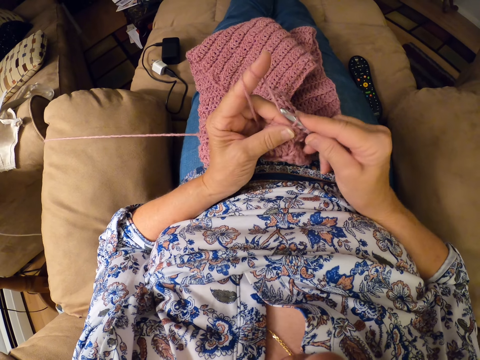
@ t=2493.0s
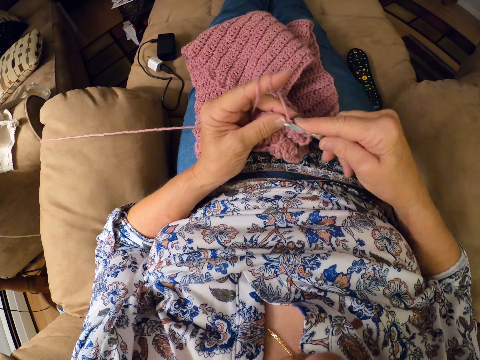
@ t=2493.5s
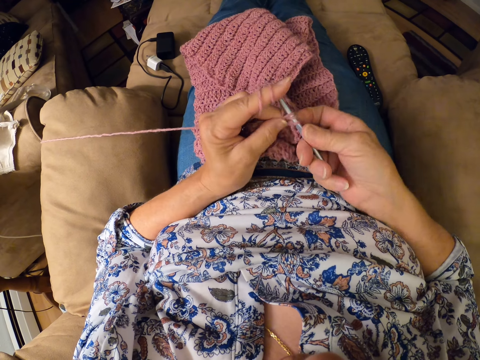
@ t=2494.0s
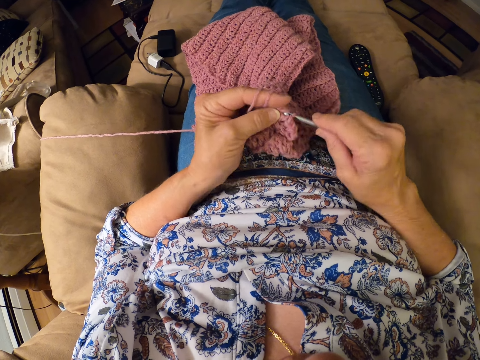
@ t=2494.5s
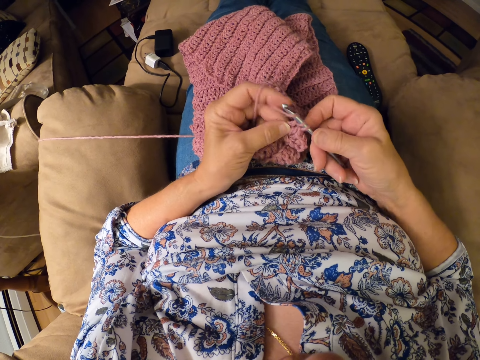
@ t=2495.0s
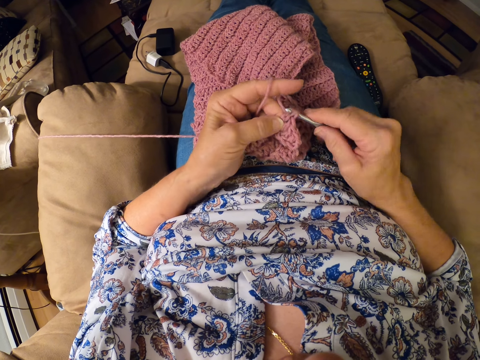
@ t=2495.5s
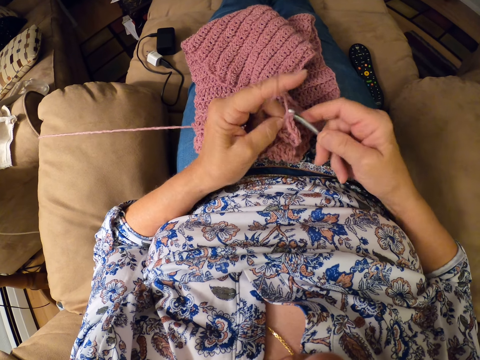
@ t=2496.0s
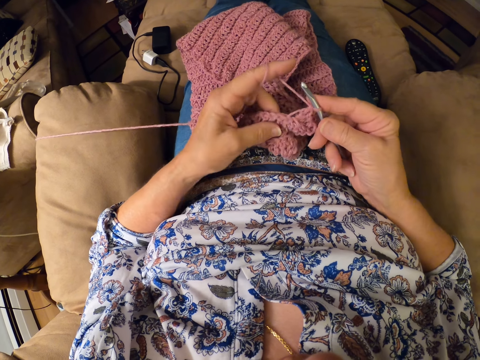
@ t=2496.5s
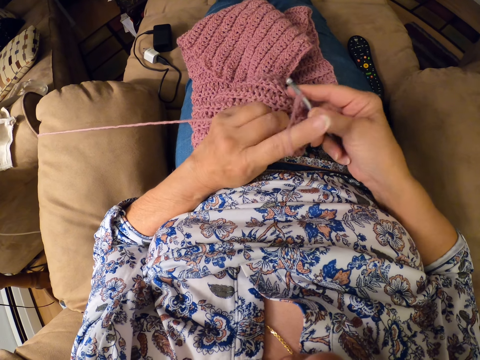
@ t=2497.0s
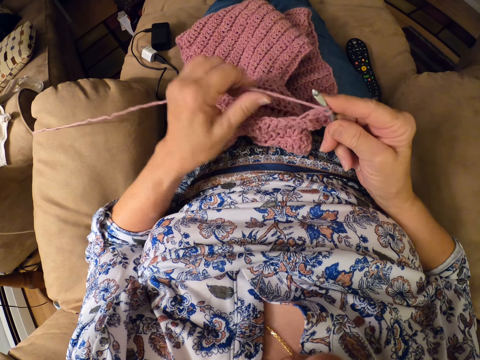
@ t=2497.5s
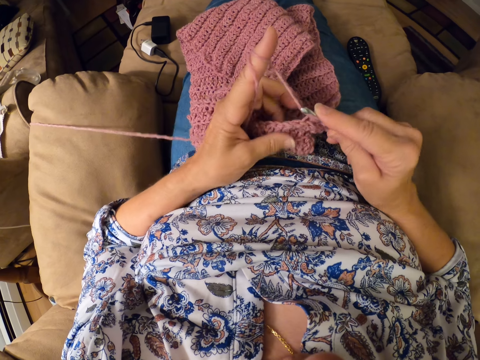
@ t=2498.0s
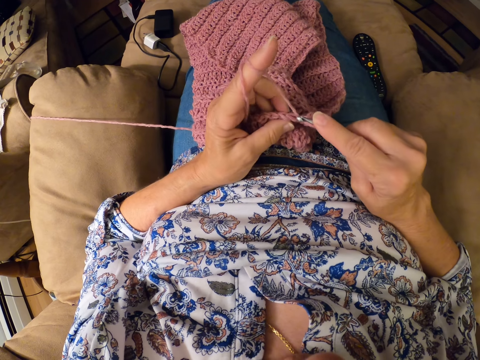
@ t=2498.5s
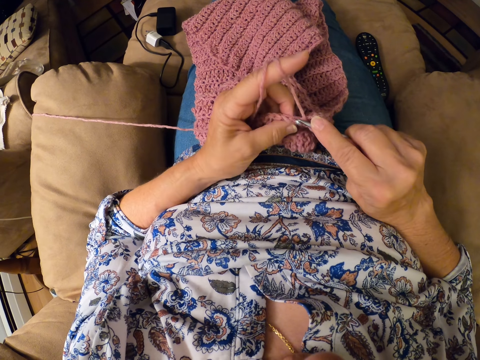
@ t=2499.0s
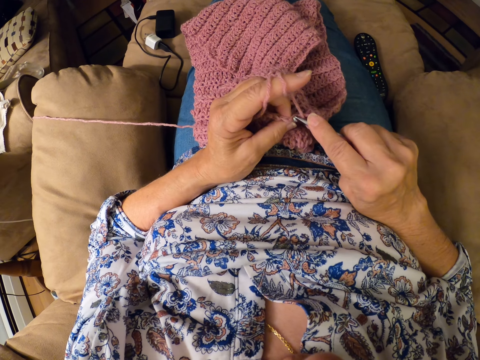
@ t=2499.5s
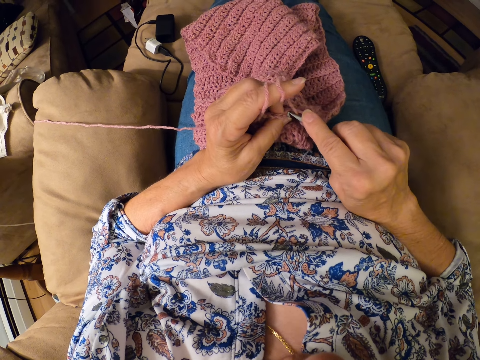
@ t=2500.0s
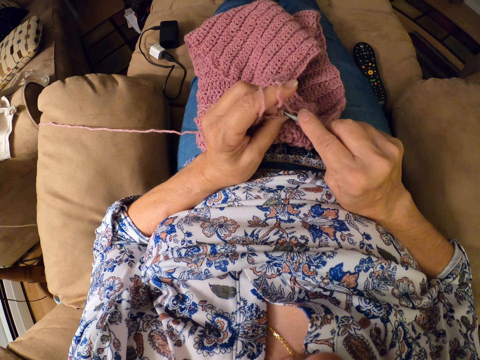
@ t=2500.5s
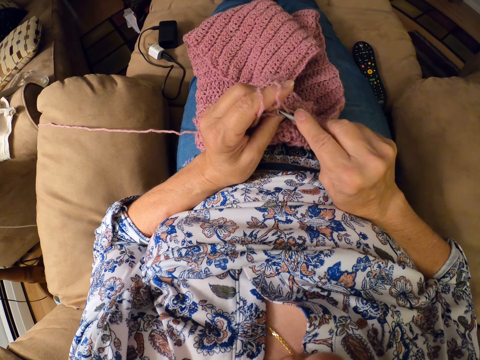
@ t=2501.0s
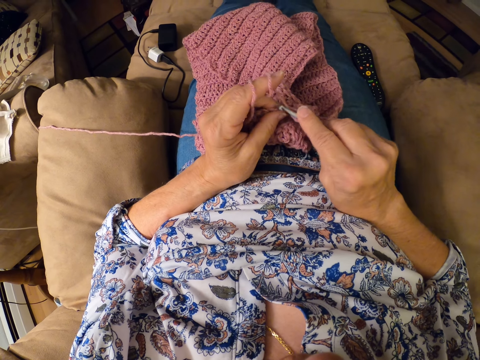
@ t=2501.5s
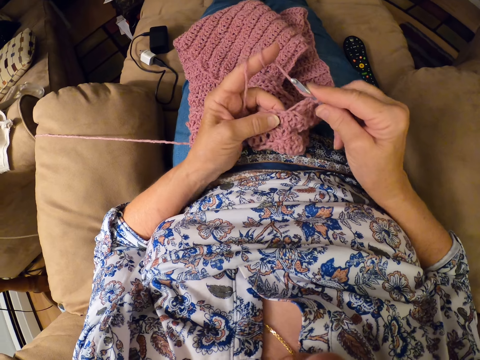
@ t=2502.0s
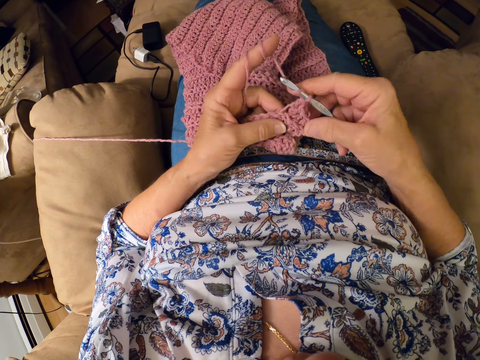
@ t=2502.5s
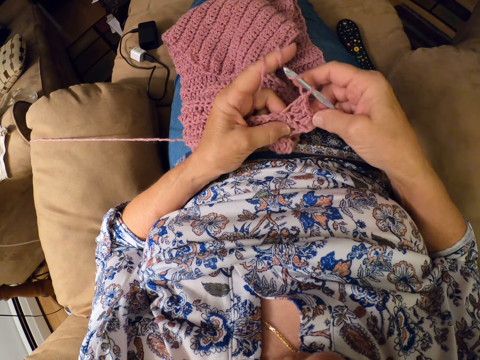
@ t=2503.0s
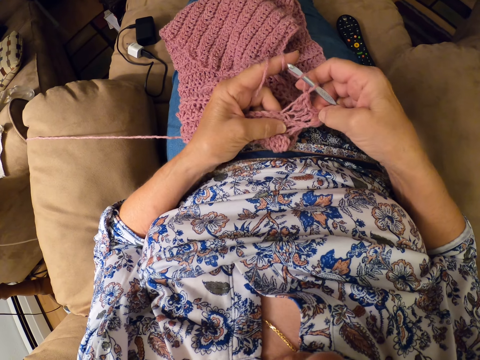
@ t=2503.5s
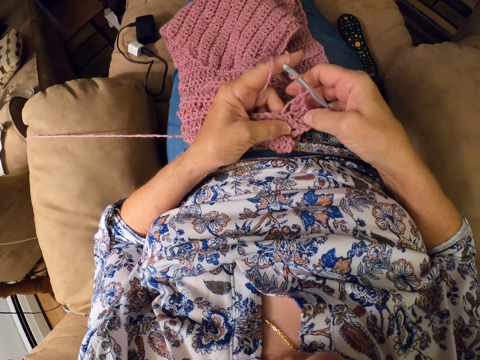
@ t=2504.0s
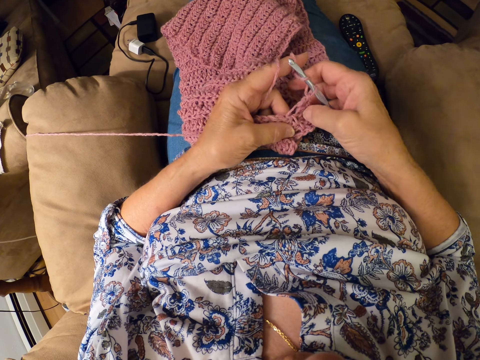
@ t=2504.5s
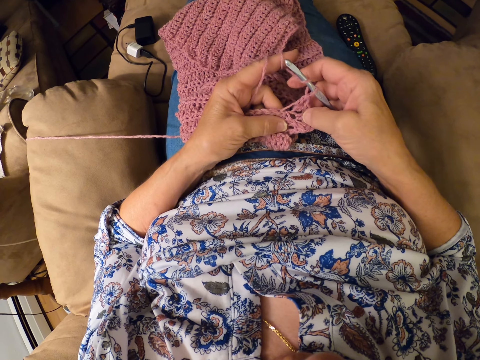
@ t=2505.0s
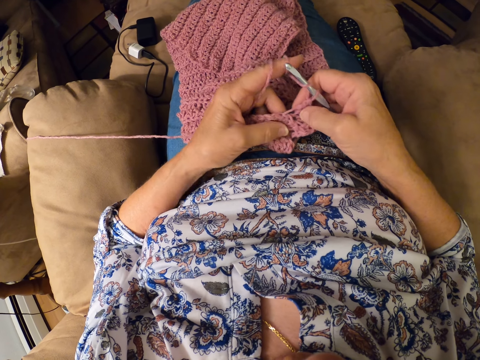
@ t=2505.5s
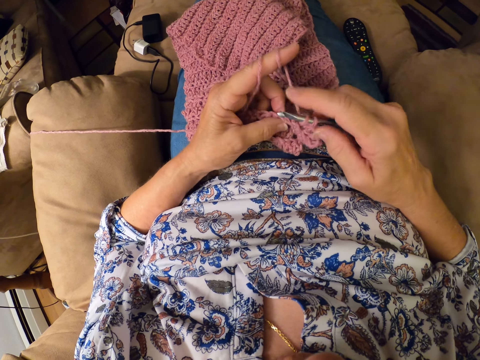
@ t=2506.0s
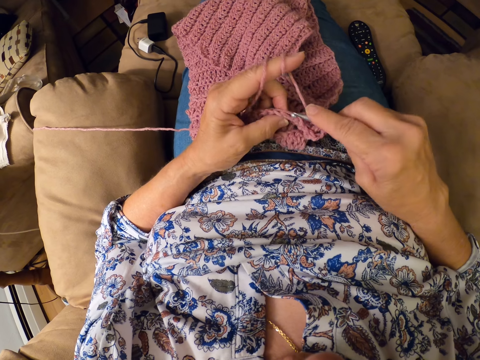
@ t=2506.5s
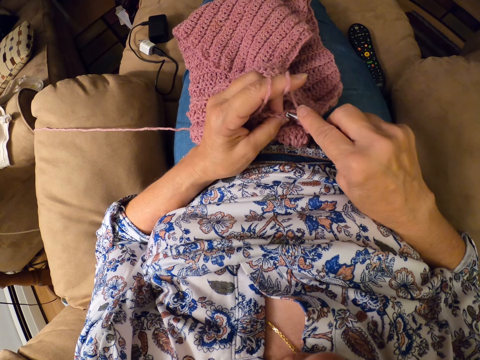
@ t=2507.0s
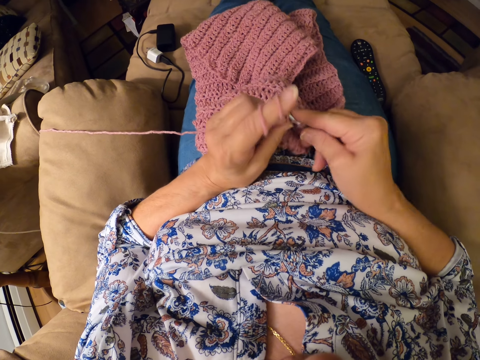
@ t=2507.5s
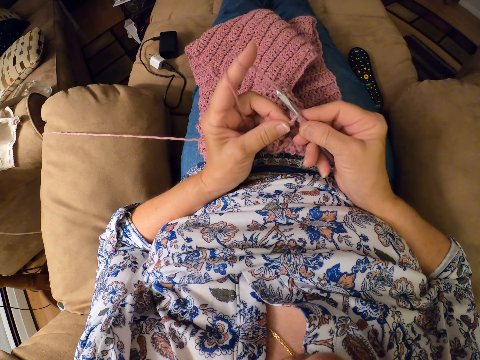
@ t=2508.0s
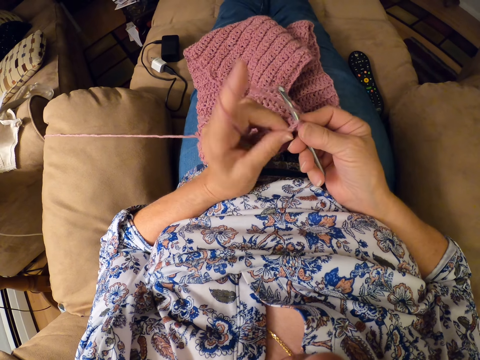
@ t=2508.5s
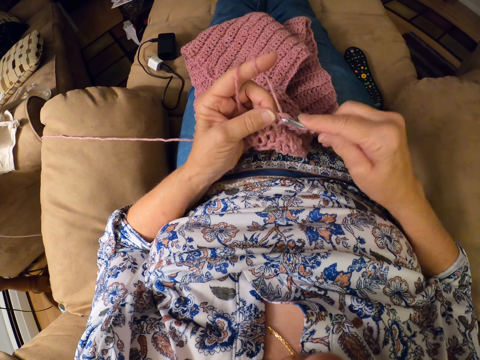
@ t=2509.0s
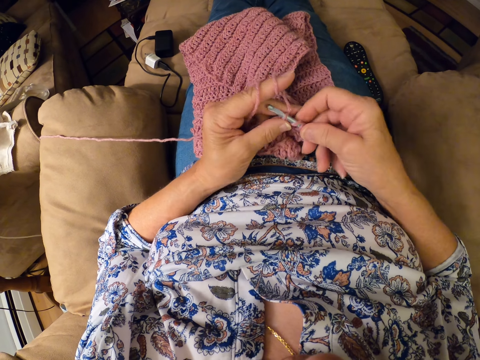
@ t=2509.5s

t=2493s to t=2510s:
The camera wearer adjusts the thread. She twirls the yarn around her left hand. She crochets the garment. She touches the garment. She inspects the yarn with both hands. She continues crocheting the yarn with the crocheting hook.

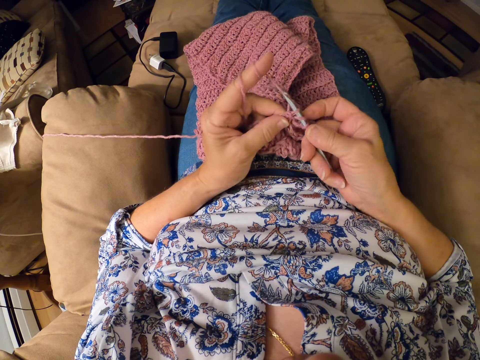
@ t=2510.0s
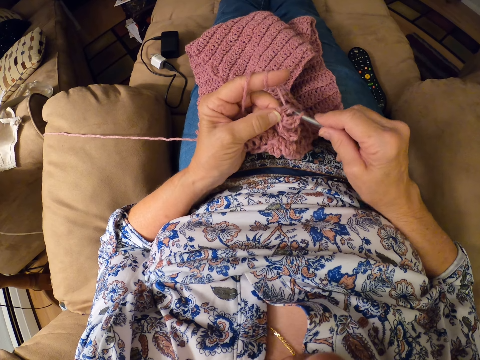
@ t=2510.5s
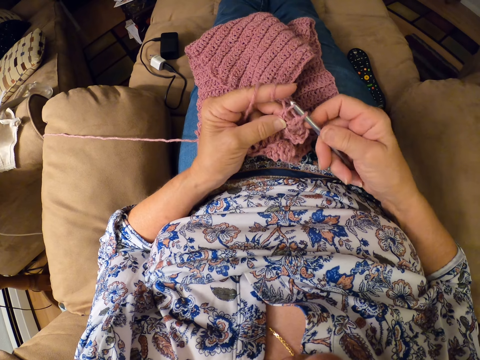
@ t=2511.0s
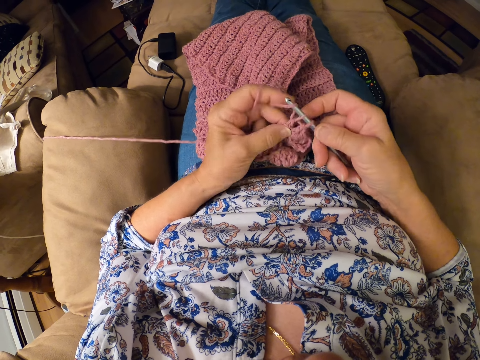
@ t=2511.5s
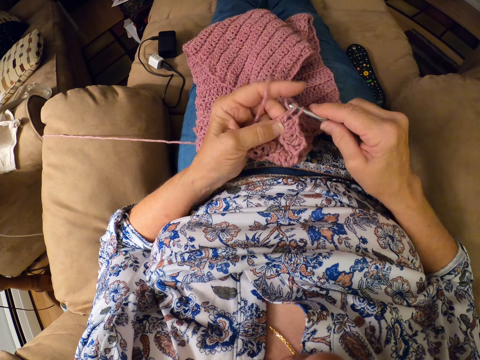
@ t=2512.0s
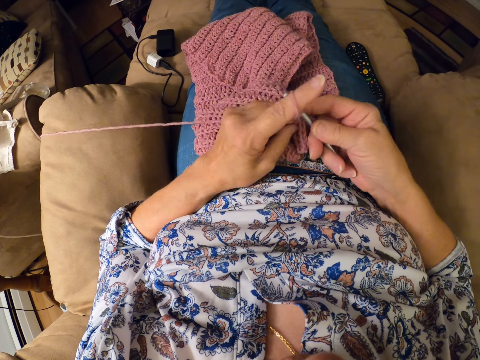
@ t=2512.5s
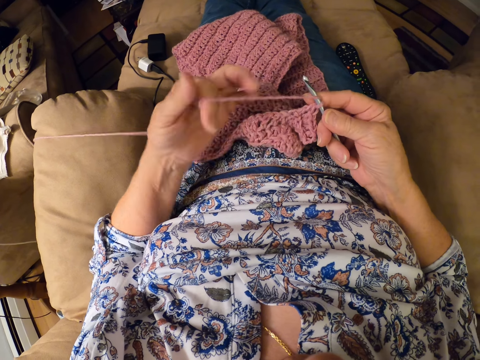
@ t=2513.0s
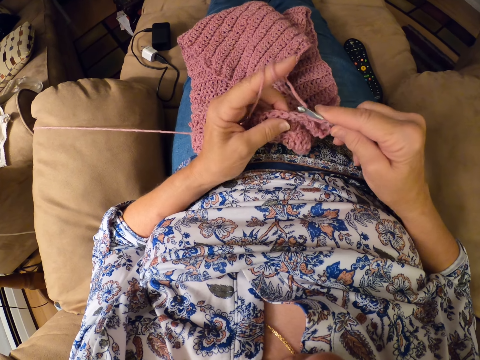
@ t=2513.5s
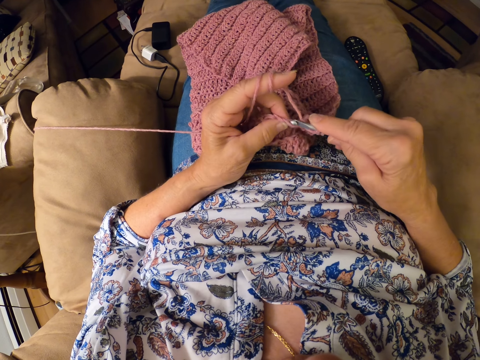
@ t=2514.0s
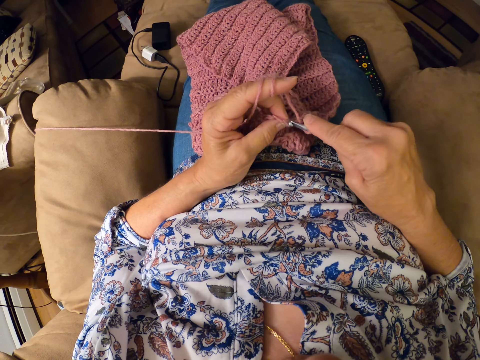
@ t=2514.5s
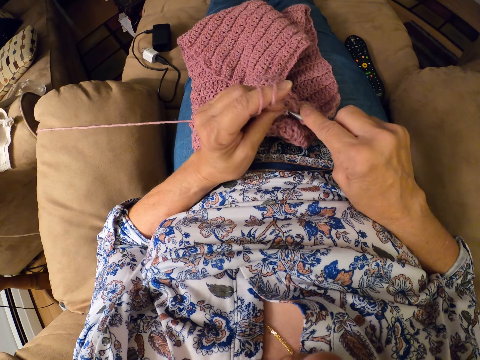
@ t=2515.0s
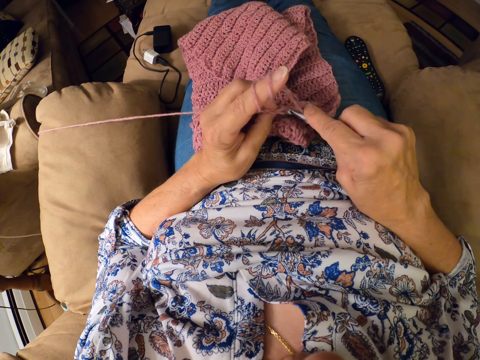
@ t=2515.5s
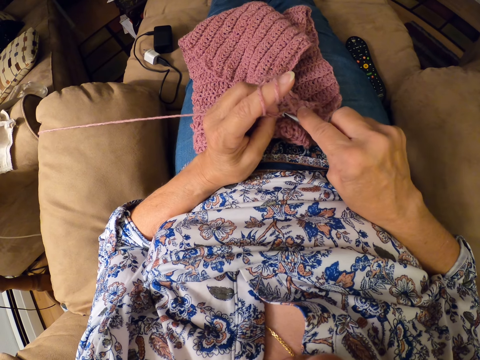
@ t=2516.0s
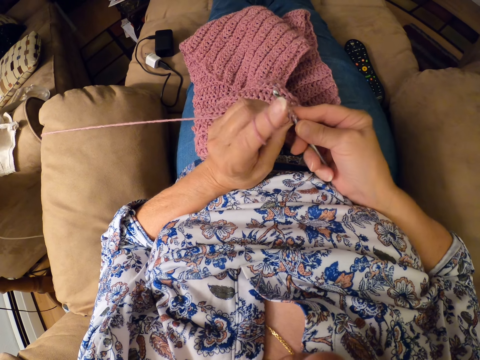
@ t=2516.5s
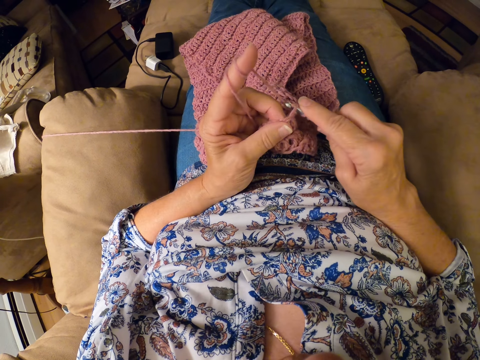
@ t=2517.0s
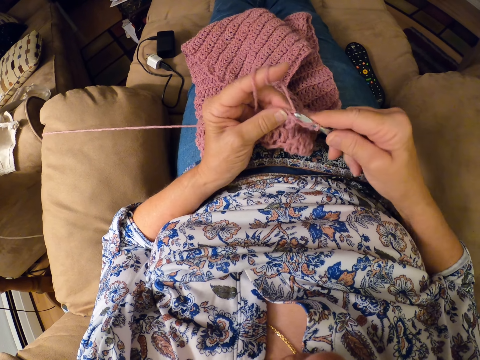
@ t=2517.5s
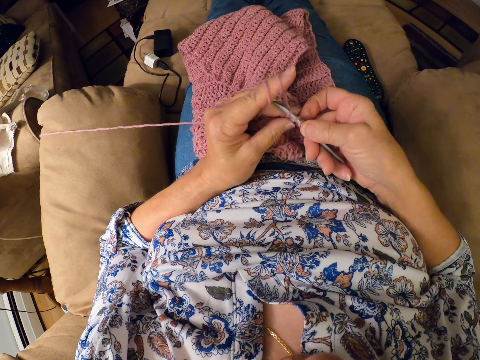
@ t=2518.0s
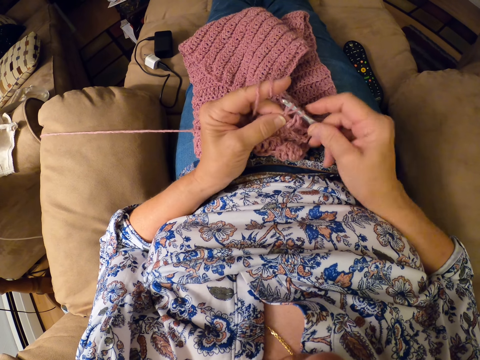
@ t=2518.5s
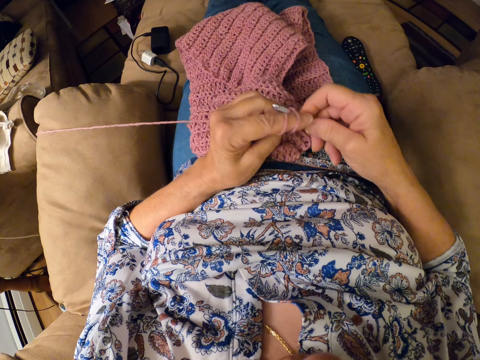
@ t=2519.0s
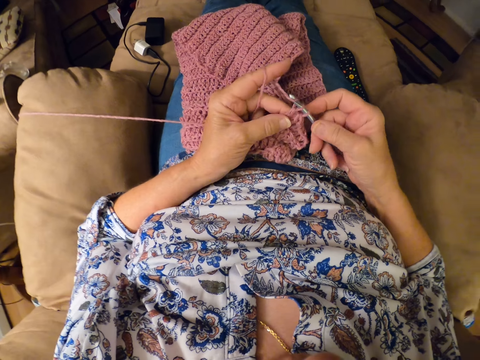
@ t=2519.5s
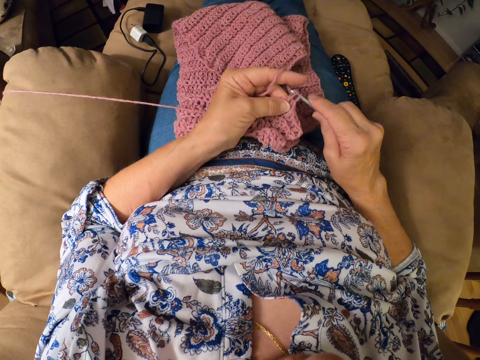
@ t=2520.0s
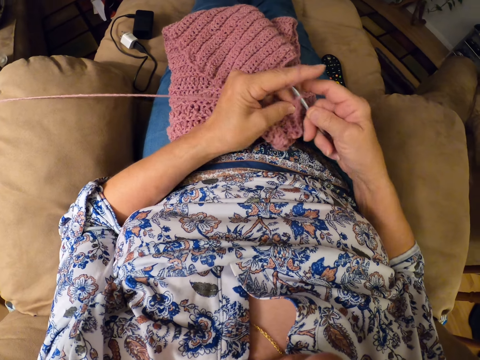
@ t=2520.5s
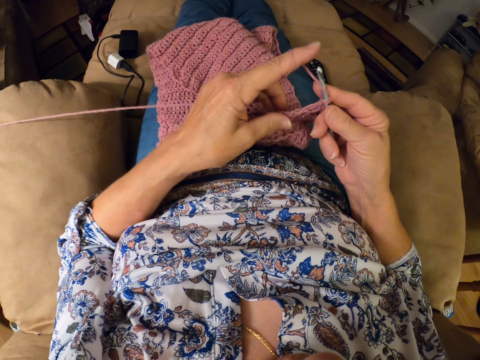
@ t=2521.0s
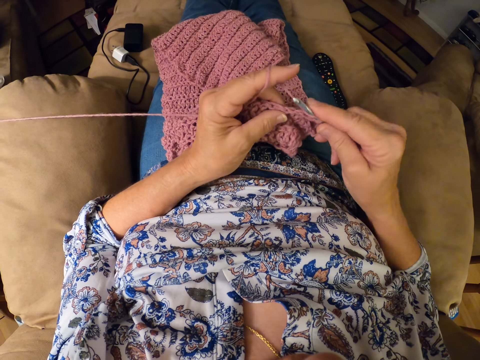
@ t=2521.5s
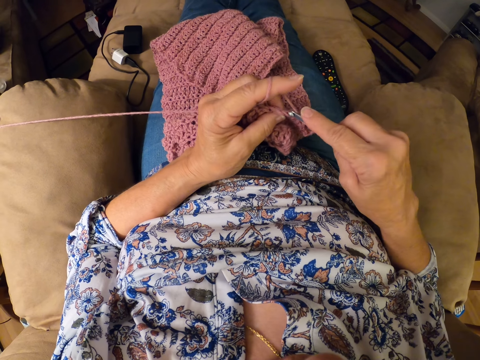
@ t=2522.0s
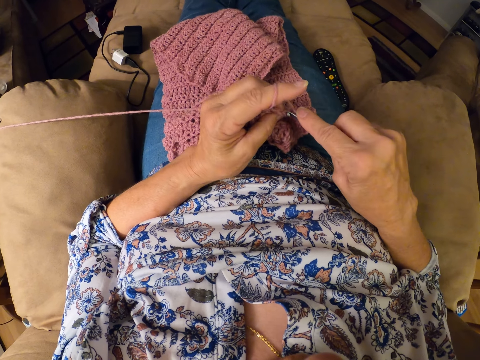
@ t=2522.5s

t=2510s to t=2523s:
The camera wearer twirls the yarn around her left hand. She adjusts the thread. She continues crocheting the yarn with the crocheting hook.
